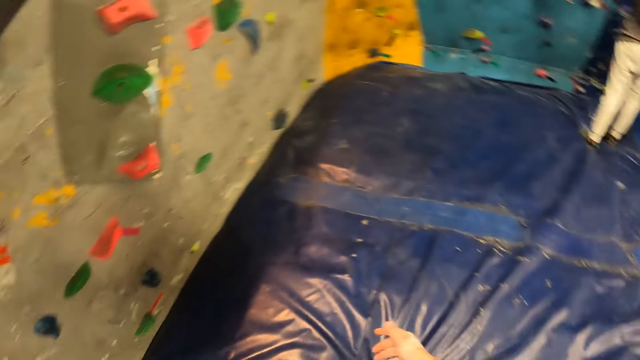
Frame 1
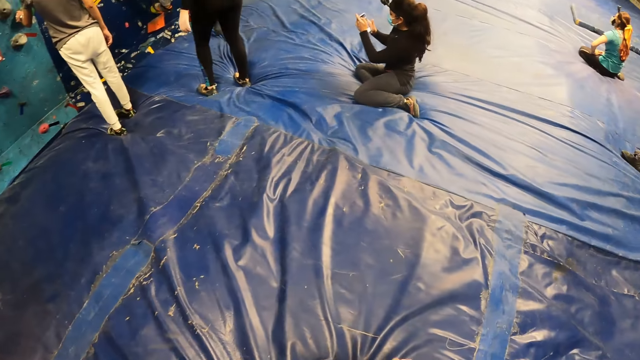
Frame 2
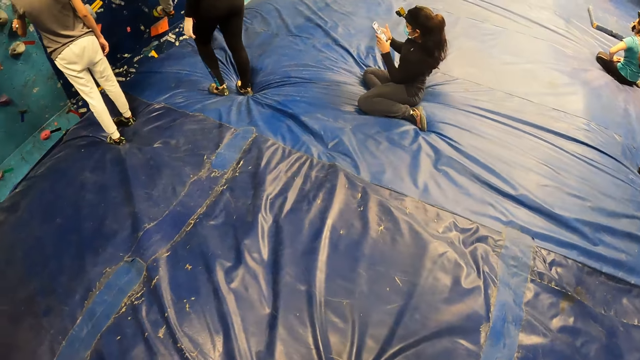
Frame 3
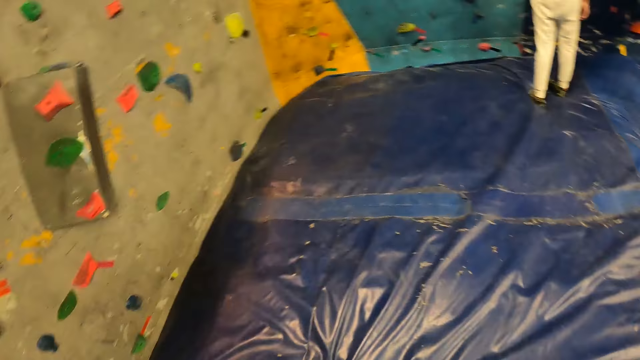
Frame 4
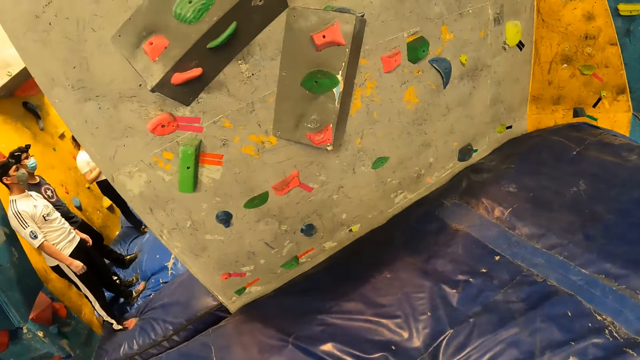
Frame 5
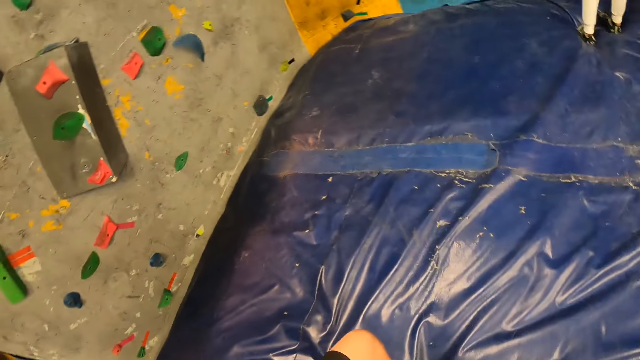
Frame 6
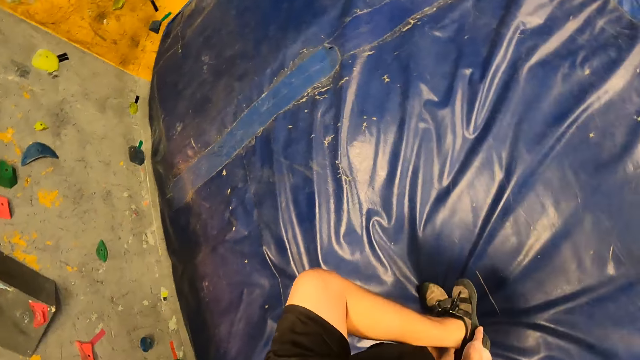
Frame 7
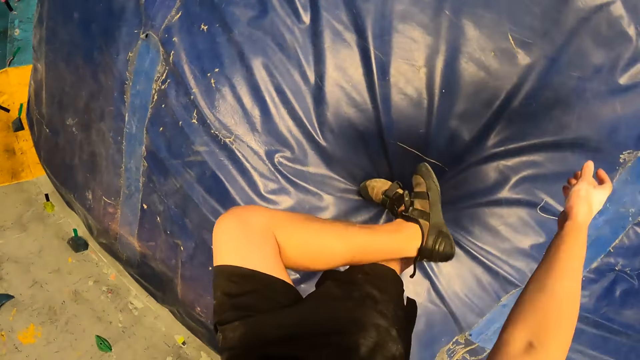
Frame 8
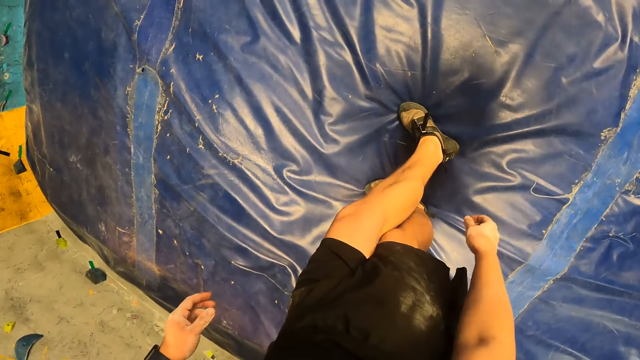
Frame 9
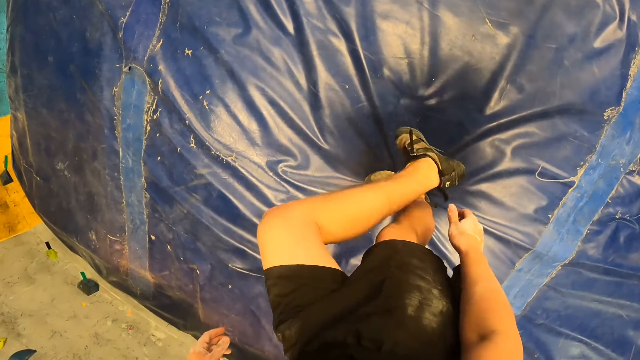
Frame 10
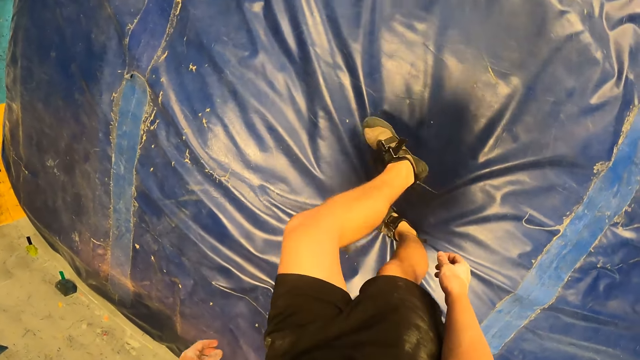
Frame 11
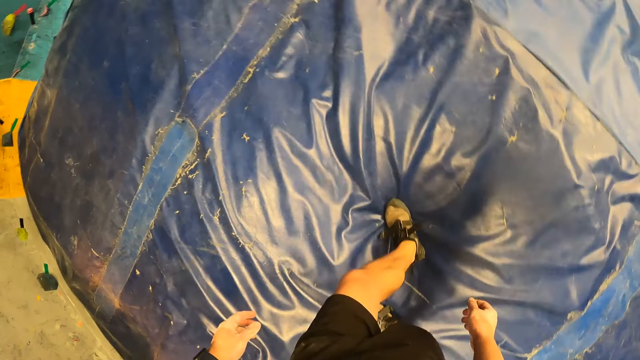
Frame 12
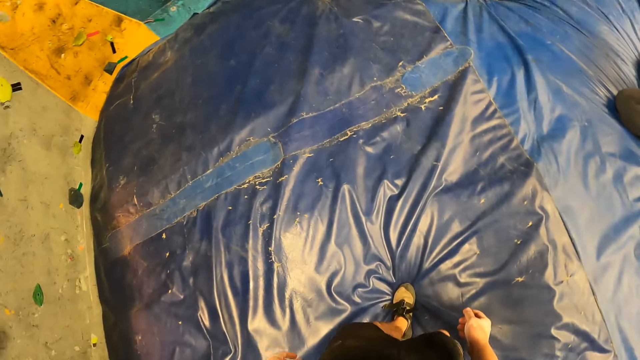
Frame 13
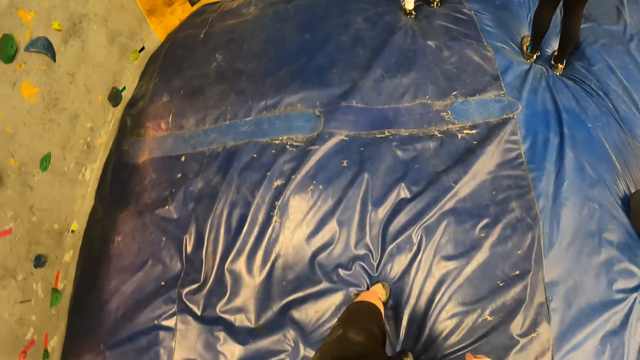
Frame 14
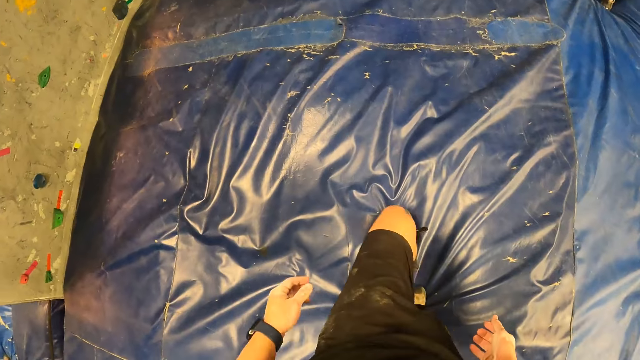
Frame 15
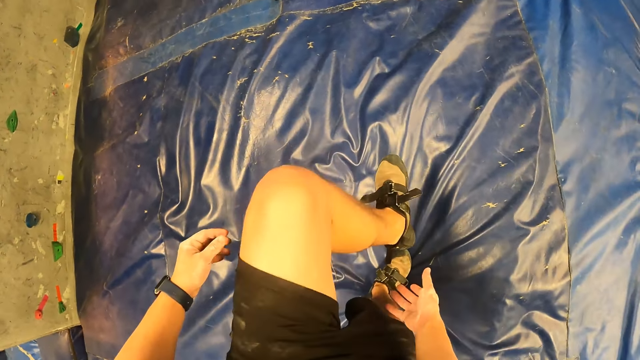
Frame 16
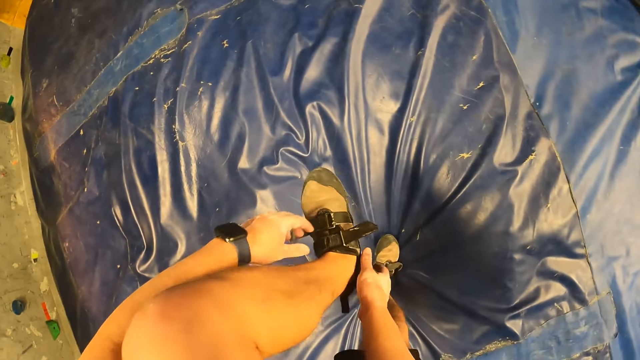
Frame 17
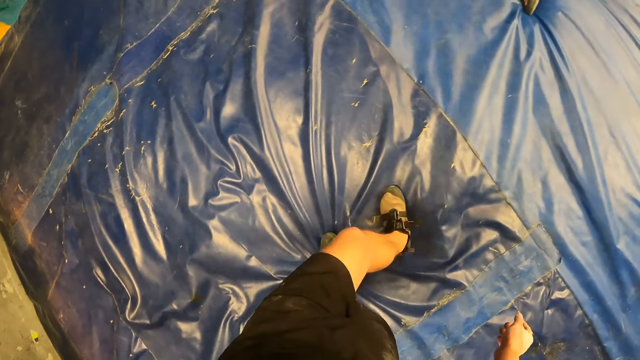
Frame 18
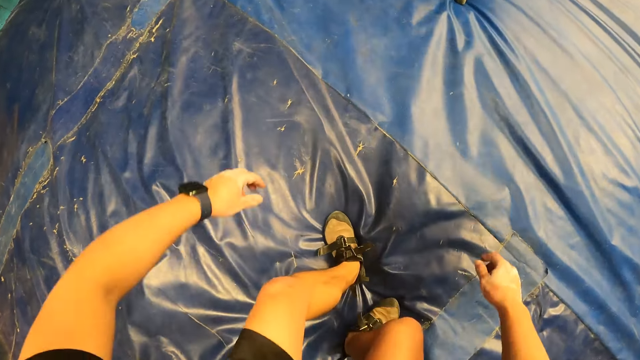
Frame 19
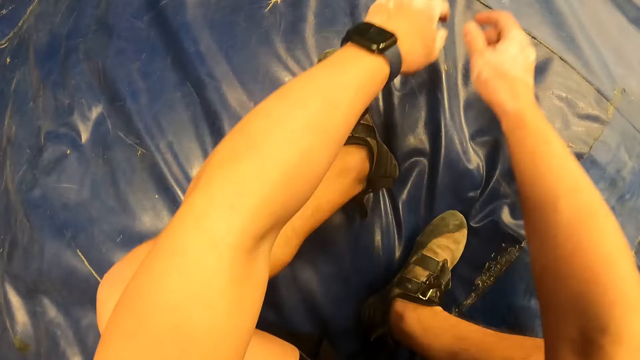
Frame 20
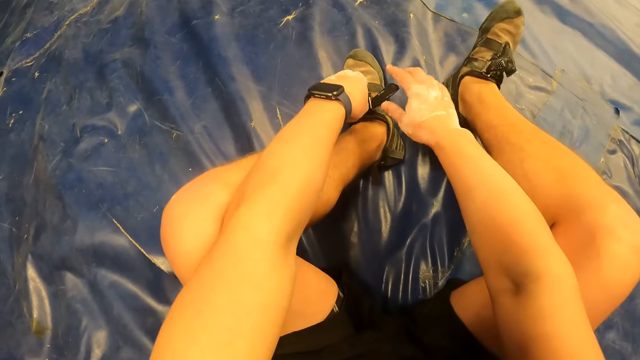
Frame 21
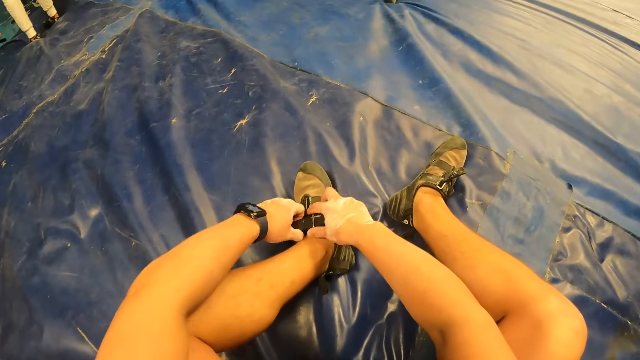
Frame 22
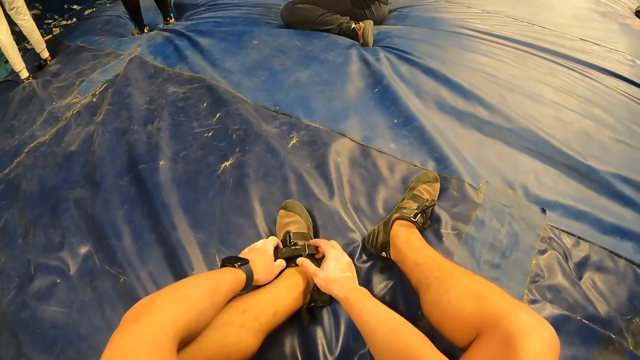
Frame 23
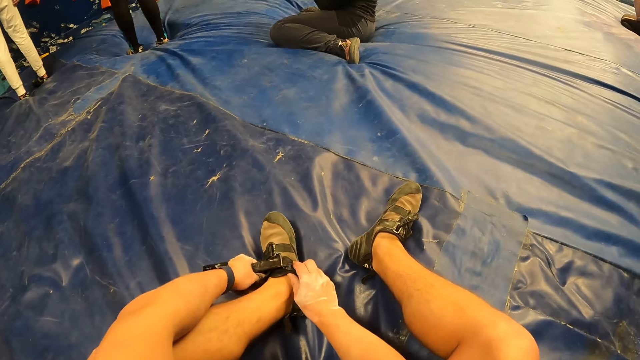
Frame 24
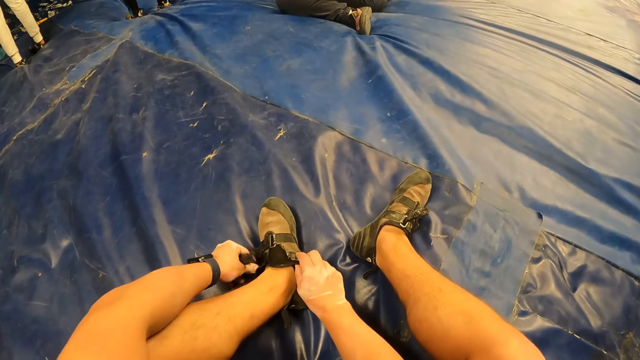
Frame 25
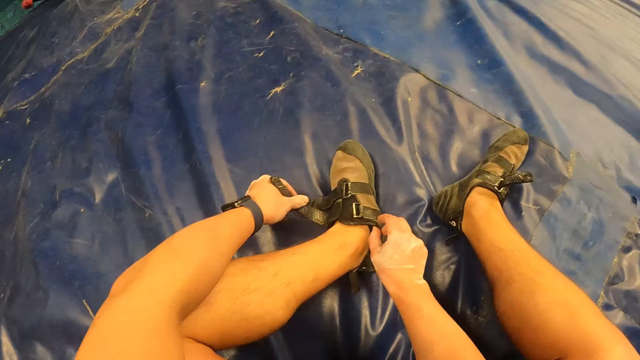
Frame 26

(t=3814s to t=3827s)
The camera wearer adjusts his left shoe with his right hand. He adjusts the shoe. He sits on a foam on the floor. He adjusts the left shoe with both hands.

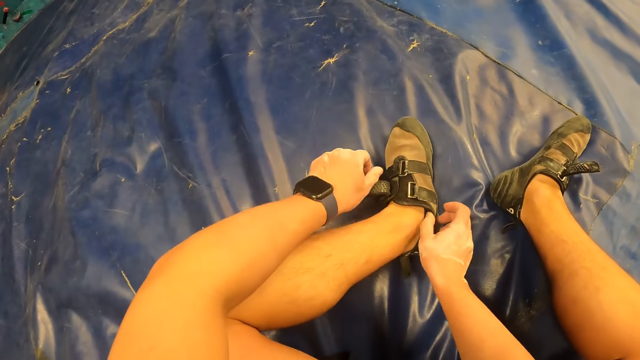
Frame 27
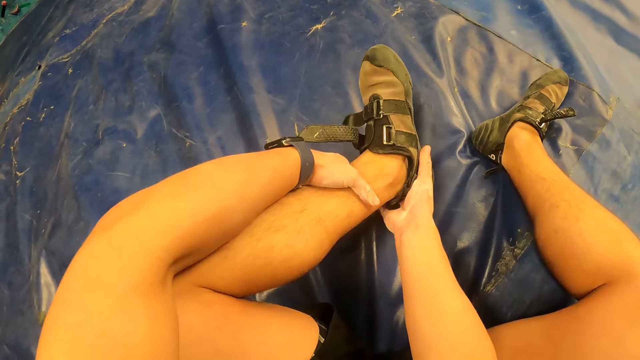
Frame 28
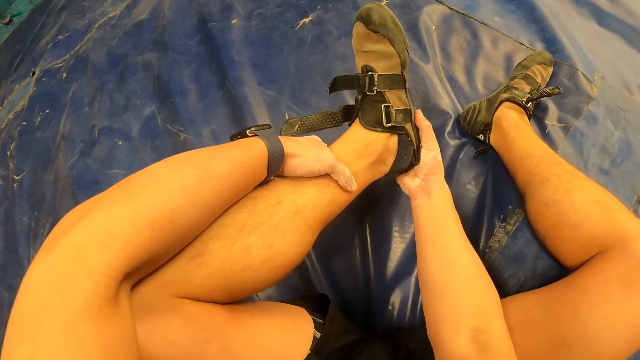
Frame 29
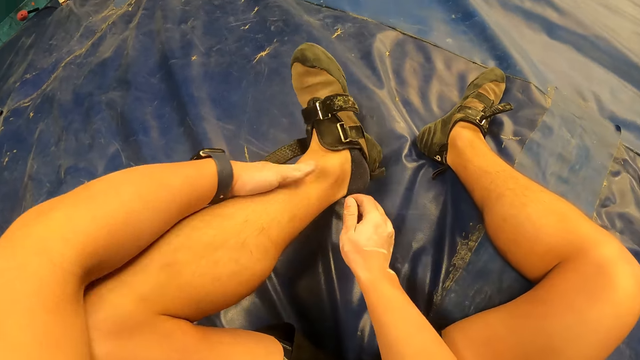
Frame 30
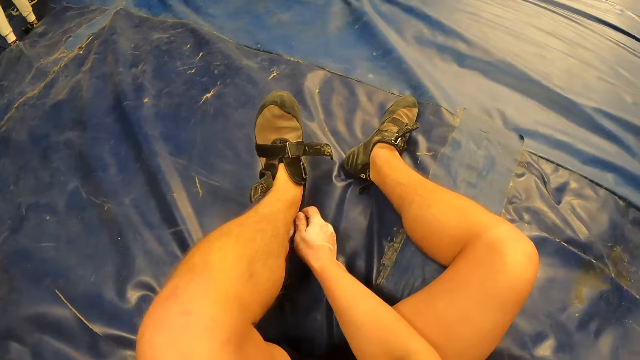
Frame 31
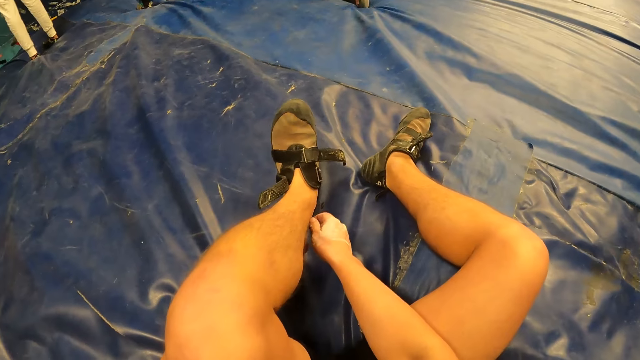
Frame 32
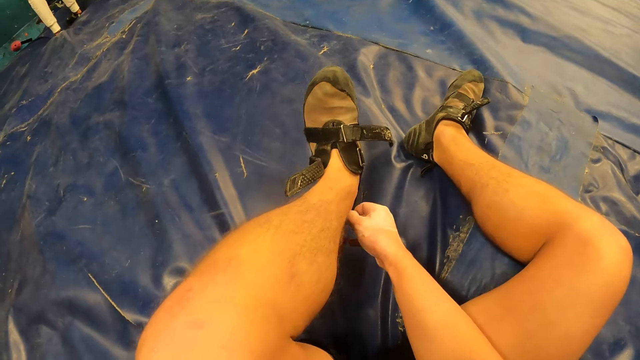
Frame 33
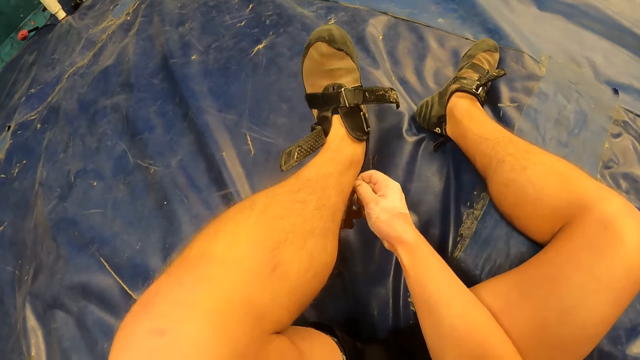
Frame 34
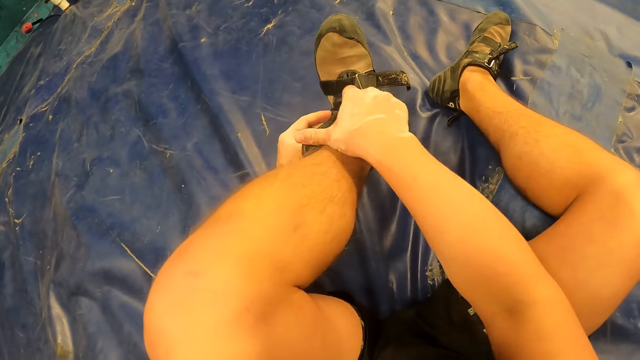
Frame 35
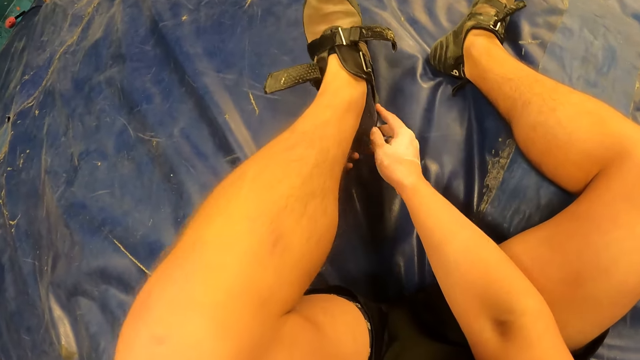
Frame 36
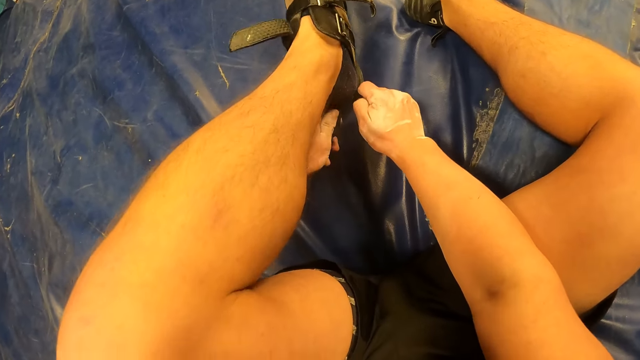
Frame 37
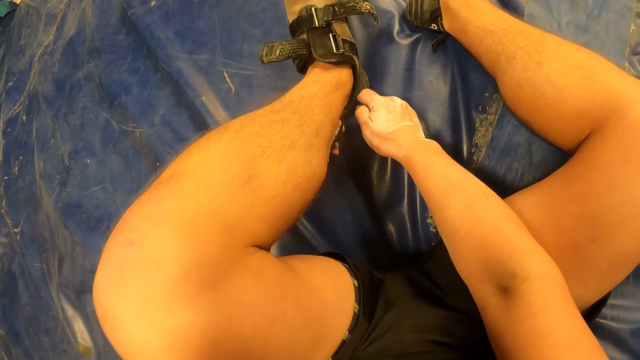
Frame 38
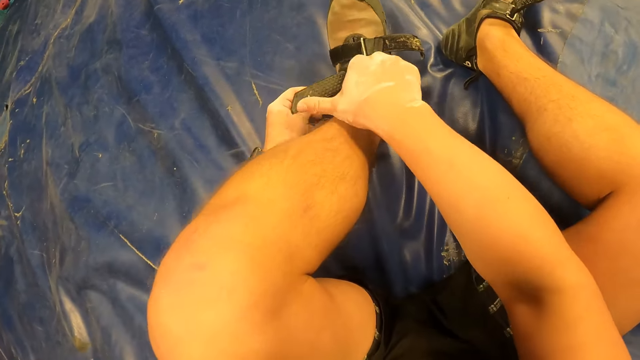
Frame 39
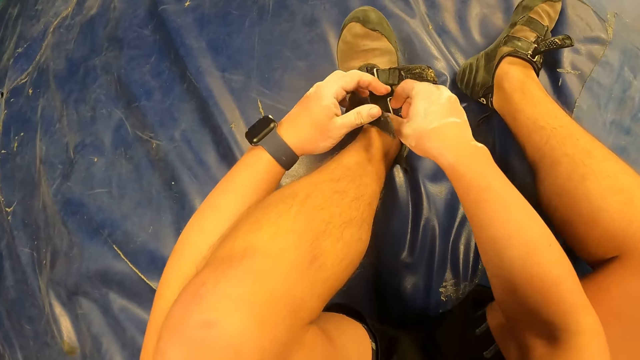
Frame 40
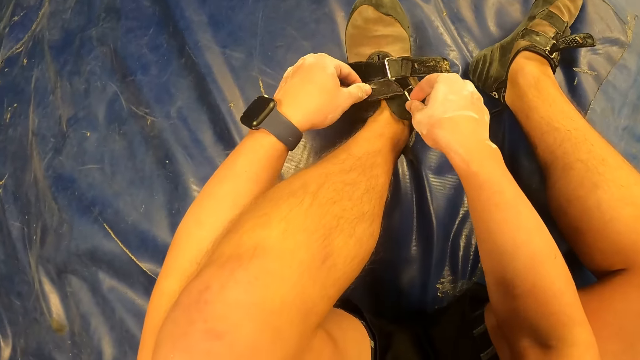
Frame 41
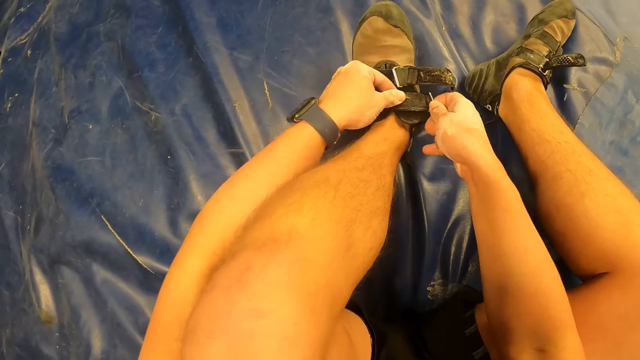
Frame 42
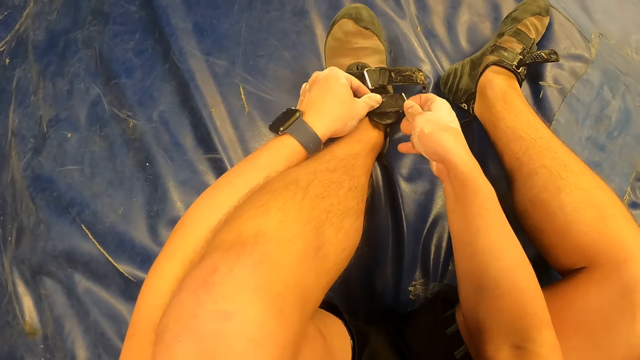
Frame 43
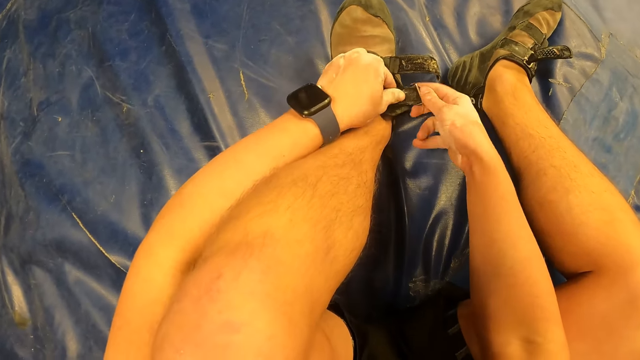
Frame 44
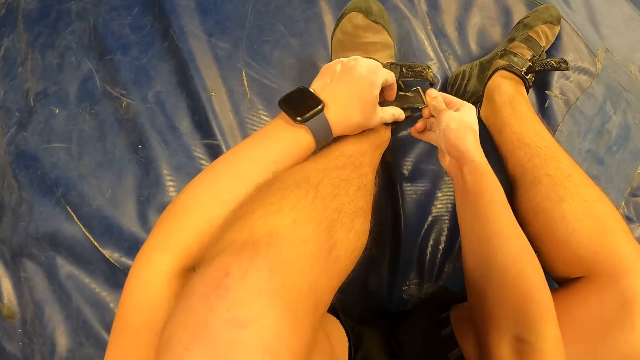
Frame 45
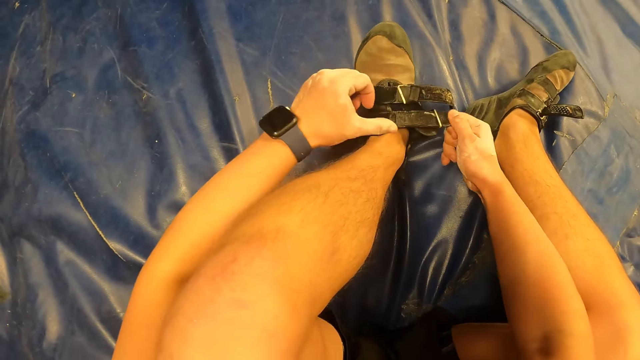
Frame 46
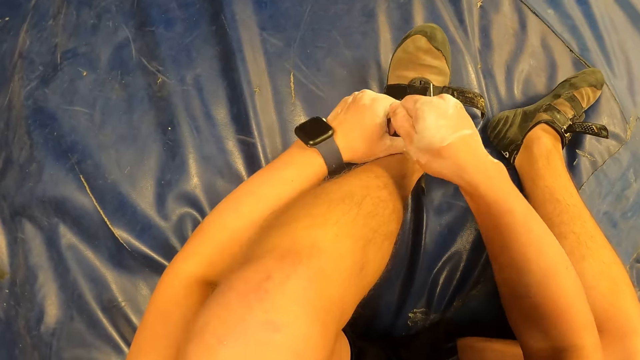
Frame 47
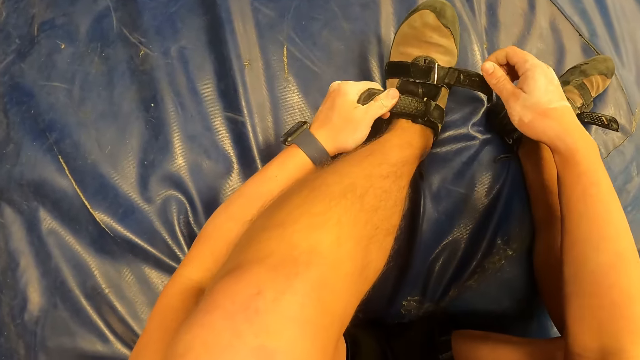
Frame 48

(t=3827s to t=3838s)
The camera wearer adjusts the shoe on the left leg. They put on the shoe. They buckle the strap.
